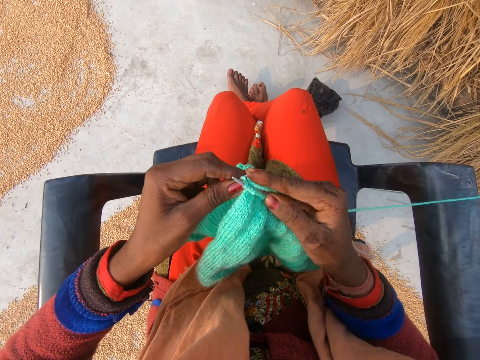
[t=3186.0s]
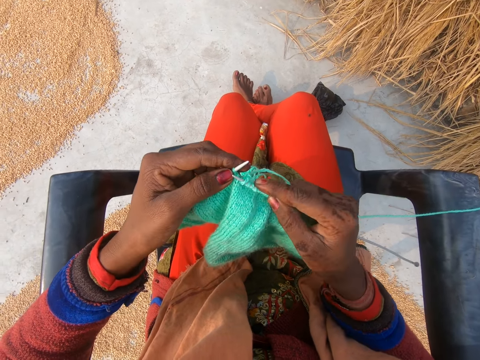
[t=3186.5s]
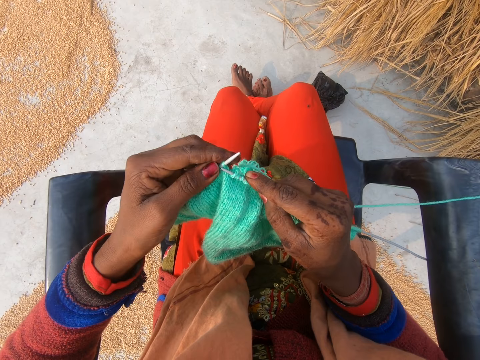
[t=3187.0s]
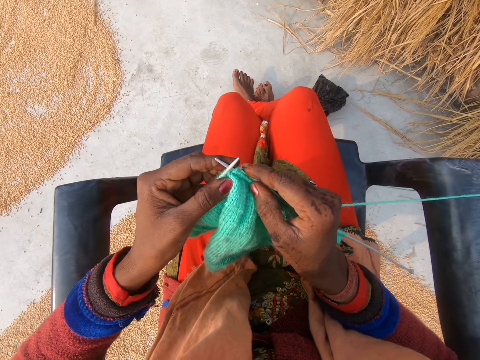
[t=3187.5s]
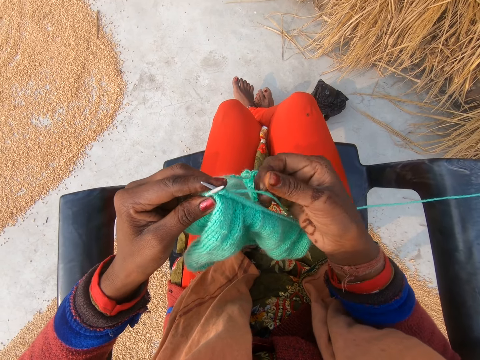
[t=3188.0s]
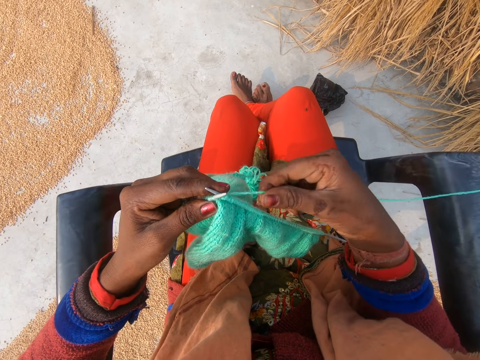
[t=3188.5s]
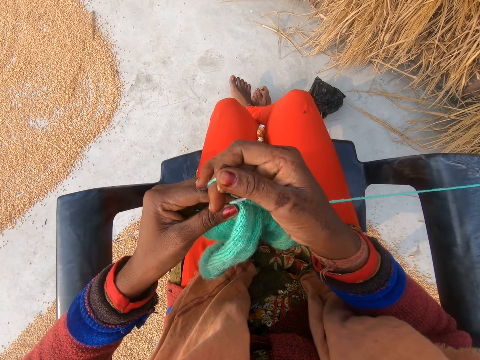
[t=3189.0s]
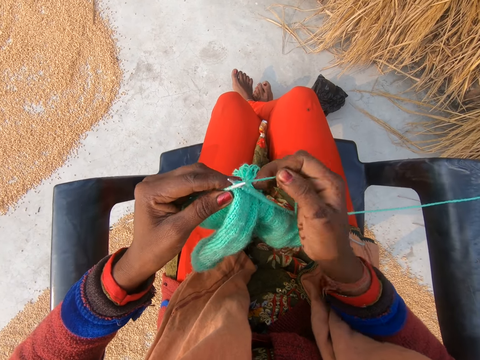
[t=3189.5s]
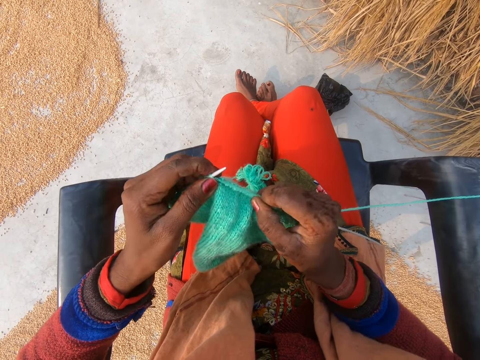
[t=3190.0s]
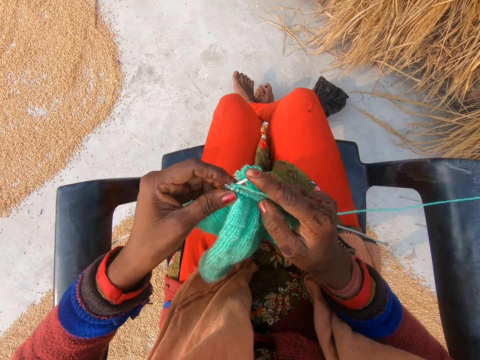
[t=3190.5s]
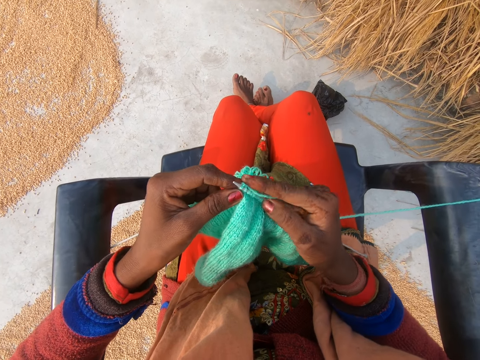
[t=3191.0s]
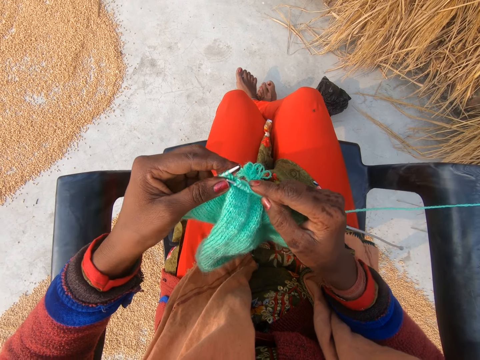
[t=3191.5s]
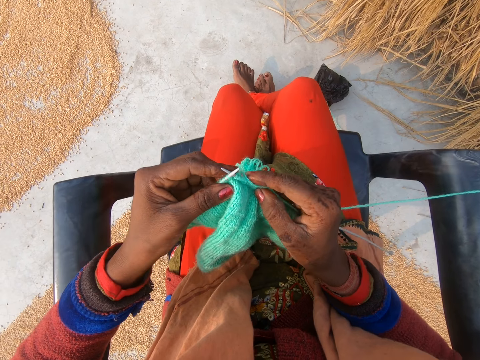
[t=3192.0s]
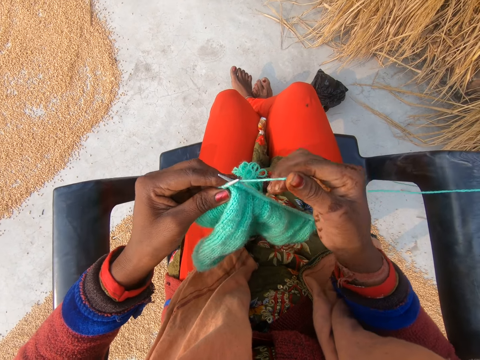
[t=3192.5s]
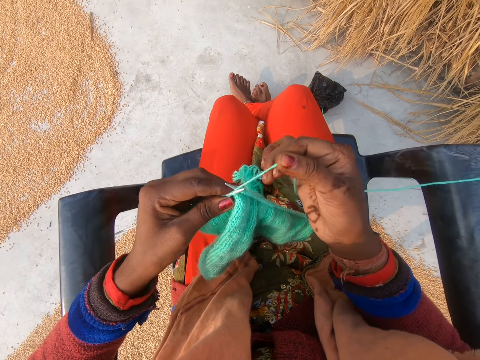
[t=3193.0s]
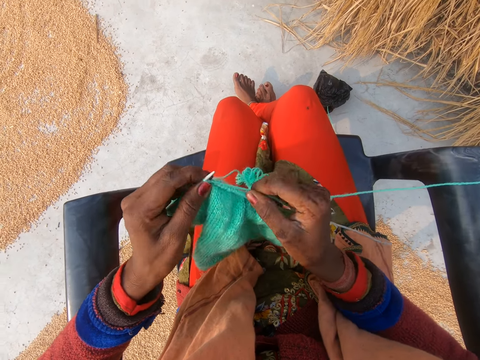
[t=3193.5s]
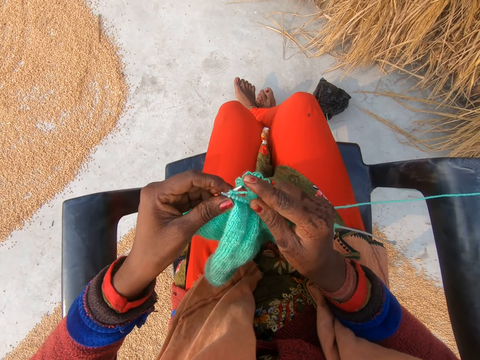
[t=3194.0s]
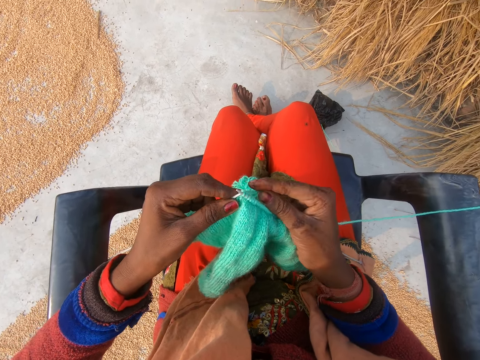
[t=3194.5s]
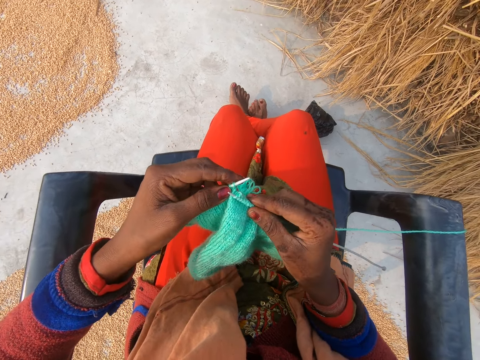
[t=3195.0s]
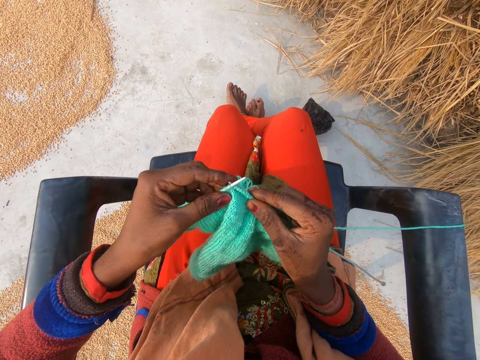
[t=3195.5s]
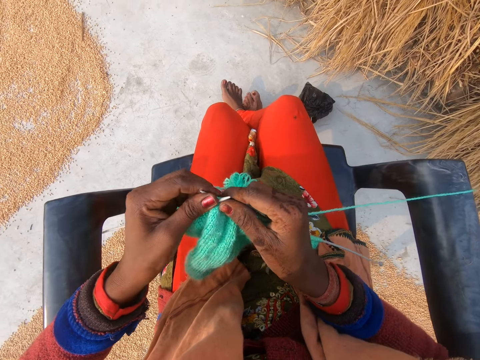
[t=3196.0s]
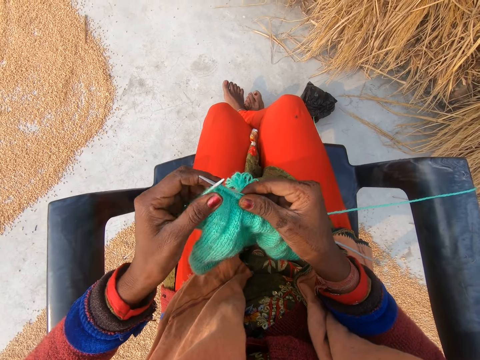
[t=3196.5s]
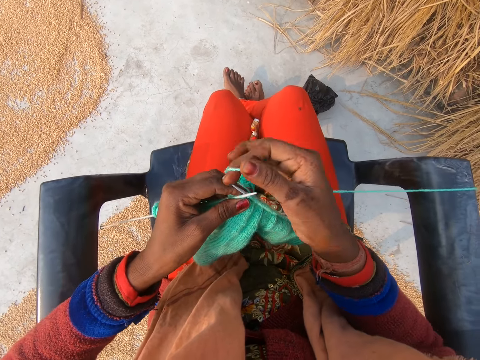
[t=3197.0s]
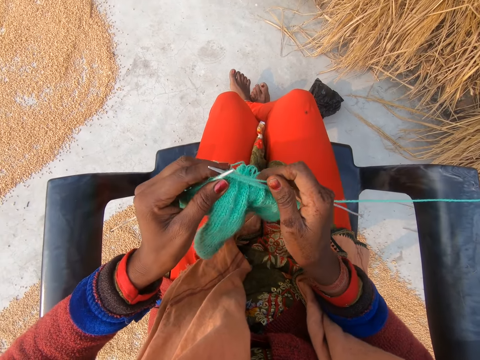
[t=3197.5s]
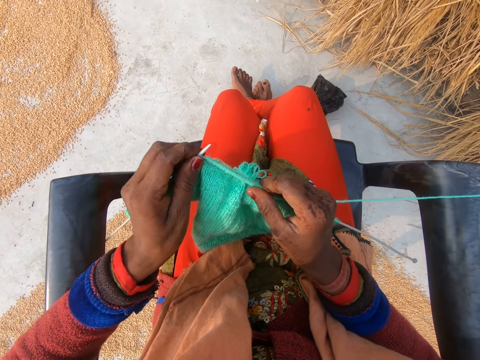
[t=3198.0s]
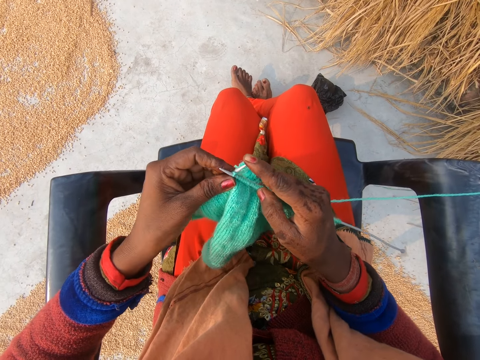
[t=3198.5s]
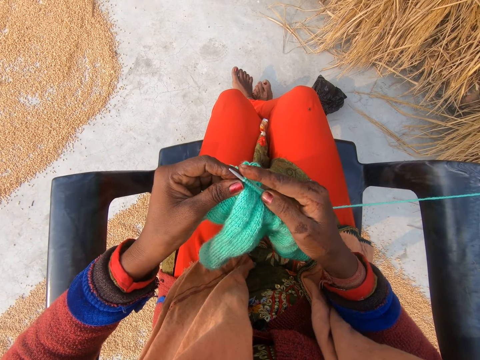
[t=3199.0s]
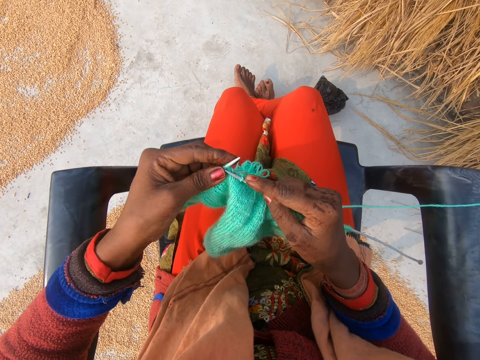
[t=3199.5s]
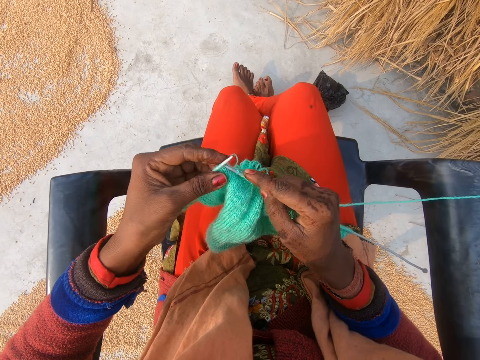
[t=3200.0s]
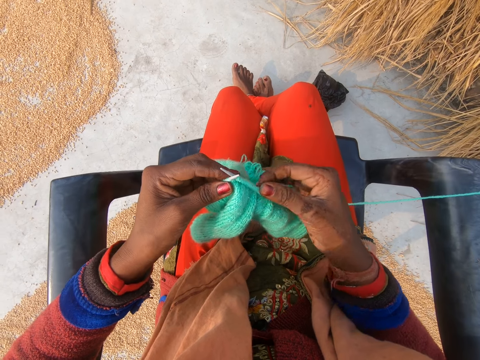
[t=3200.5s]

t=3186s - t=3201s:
The camera wearer knits a cloth with crochets. They adjust wool on a crochet.

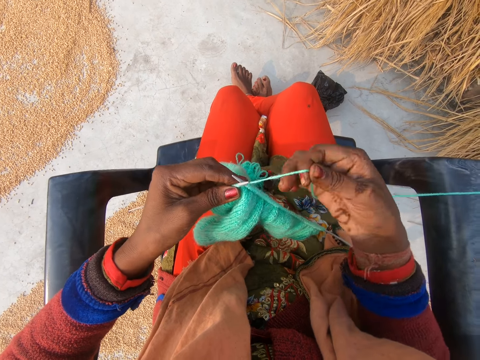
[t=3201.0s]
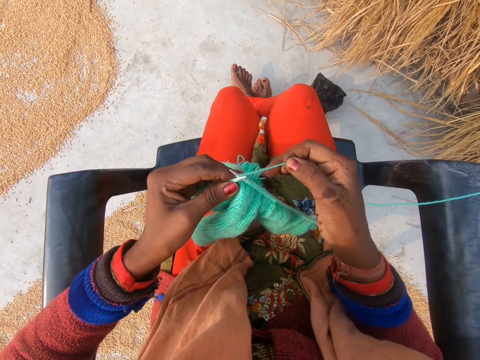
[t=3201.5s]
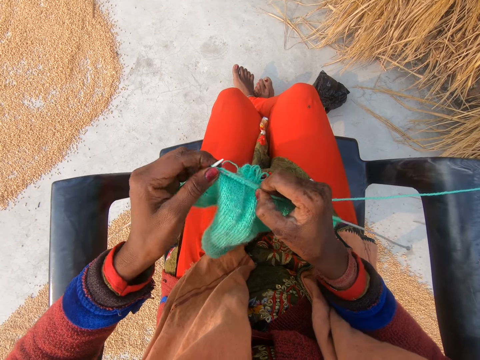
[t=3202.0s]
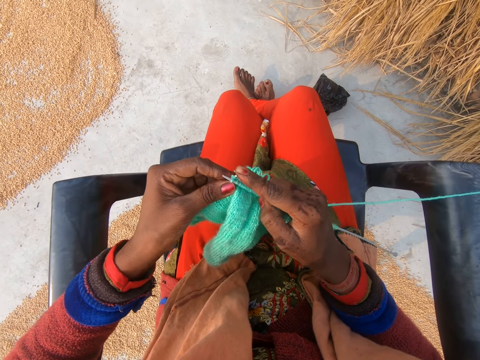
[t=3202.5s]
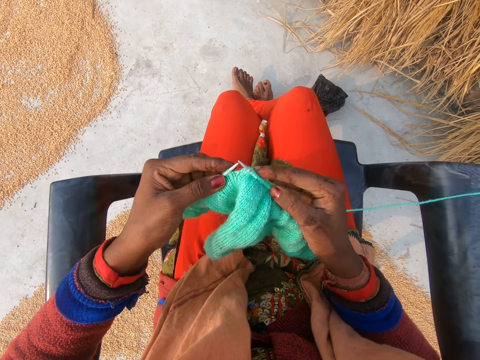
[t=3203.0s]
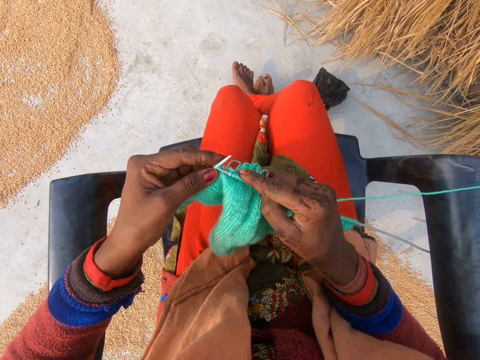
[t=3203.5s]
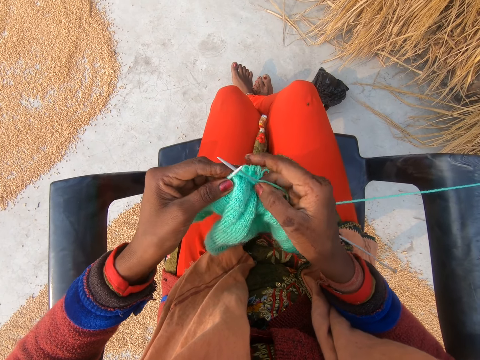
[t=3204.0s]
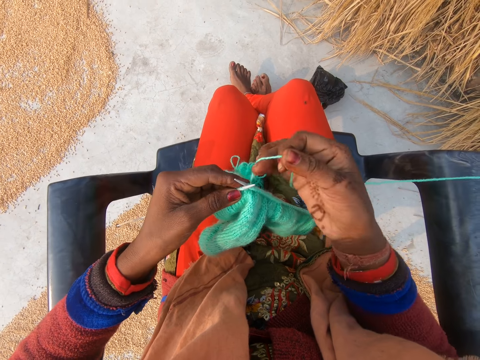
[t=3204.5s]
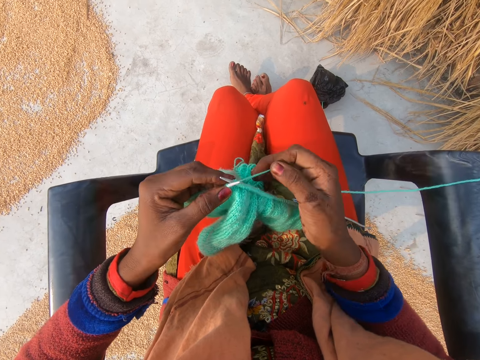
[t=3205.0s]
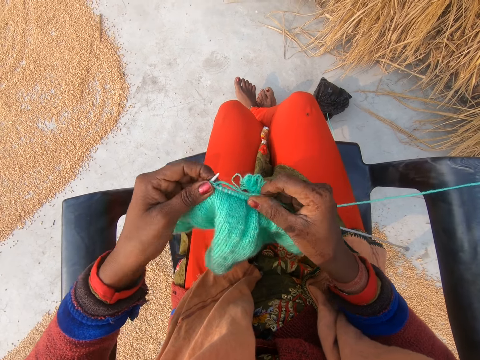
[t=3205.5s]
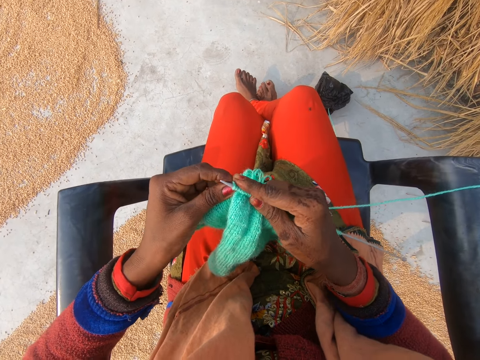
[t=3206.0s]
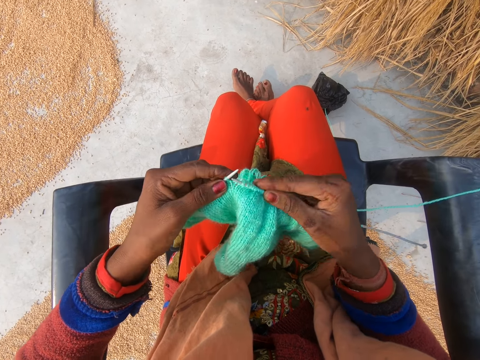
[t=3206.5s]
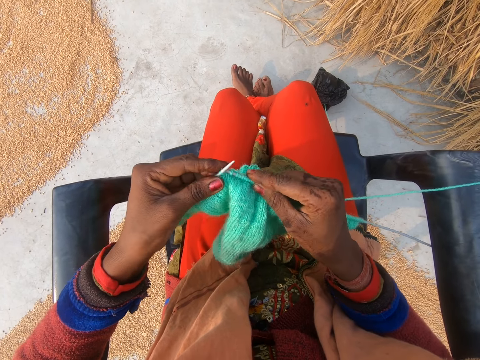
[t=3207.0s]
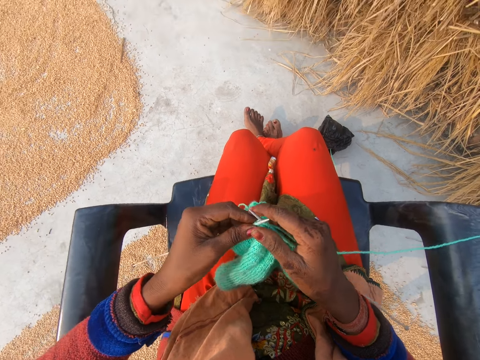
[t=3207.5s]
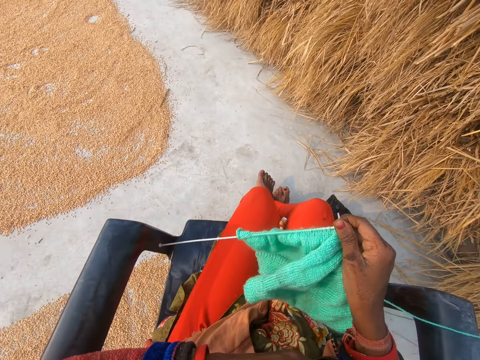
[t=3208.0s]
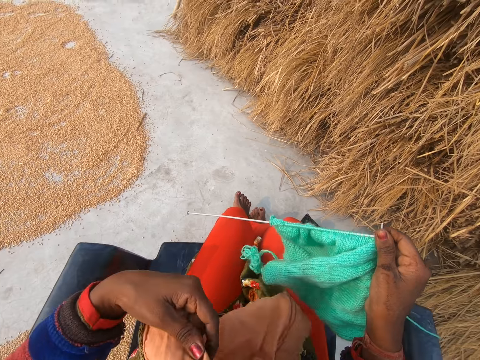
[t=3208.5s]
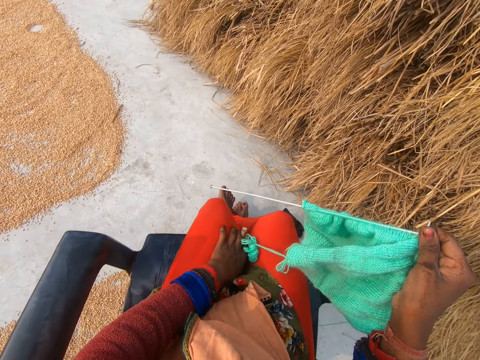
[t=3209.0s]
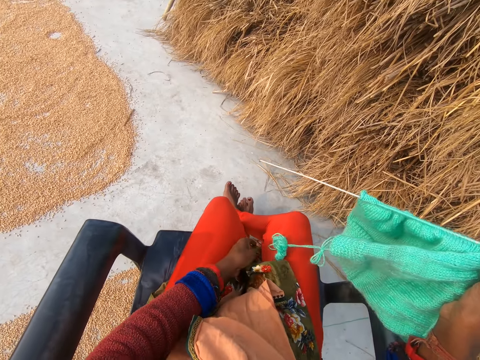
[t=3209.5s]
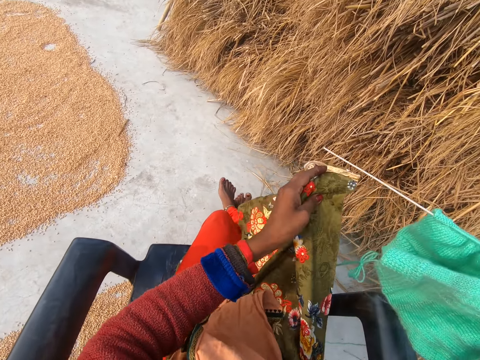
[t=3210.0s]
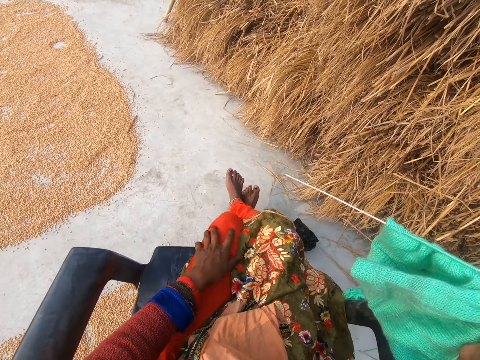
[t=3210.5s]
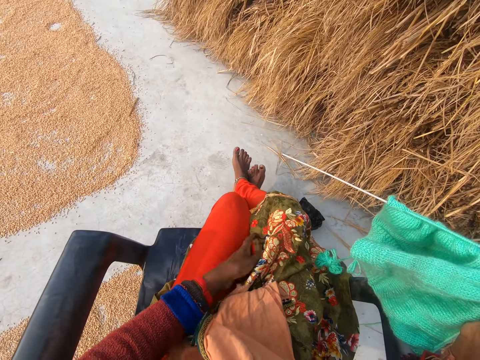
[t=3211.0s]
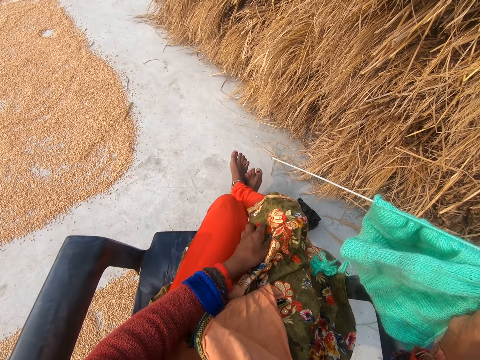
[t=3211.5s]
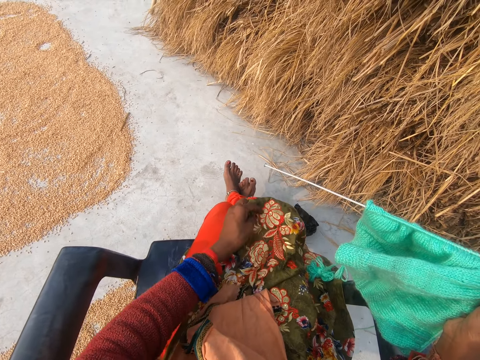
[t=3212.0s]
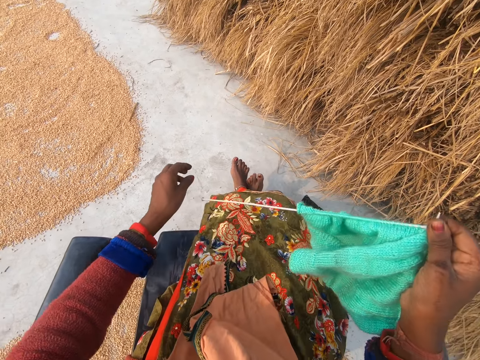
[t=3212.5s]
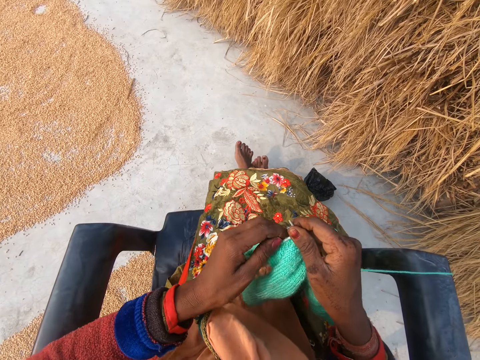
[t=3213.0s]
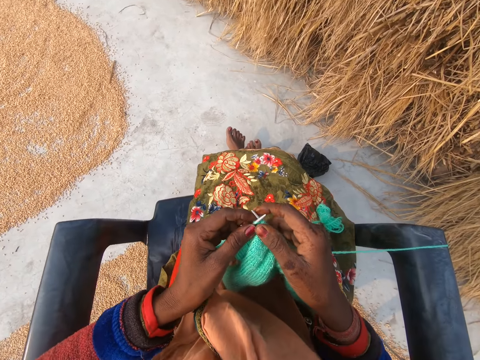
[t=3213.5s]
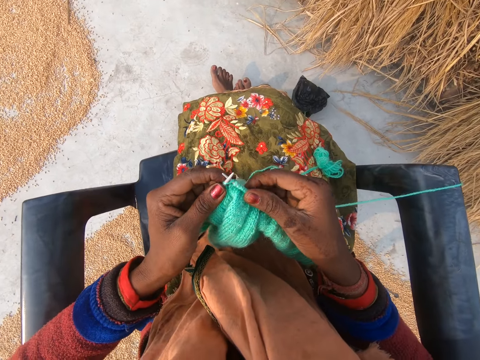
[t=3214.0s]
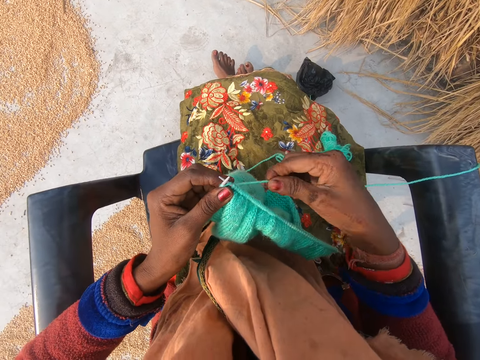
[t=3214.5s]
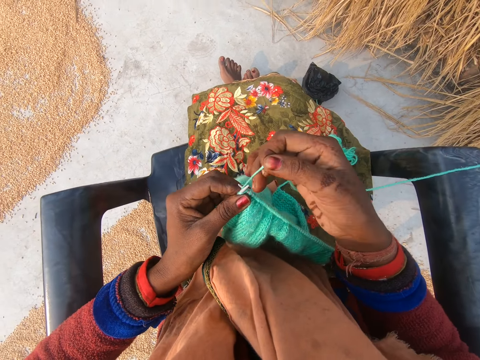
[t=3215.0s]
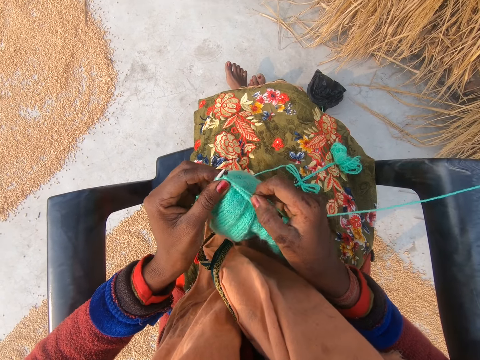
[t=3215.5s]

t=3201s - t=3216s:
The camera wearer passes the crochet hook in her left hand to her right hand. She adjusts her cloth with her left hand. She passes the crochet hook from her right hand. She knits a fabric with straight needles. She crochets with the yarn.
